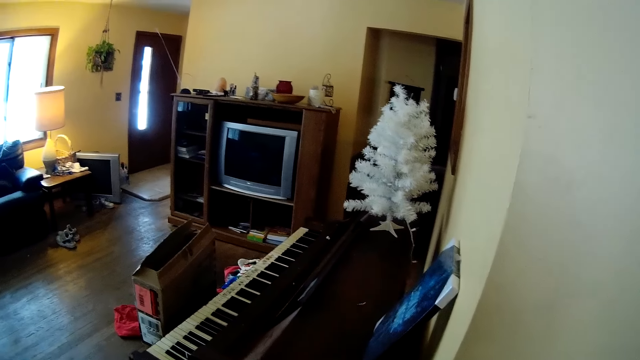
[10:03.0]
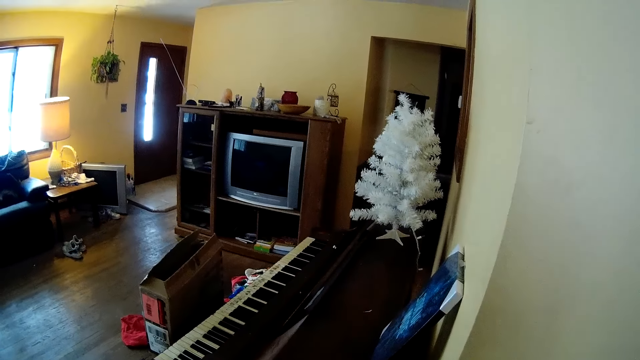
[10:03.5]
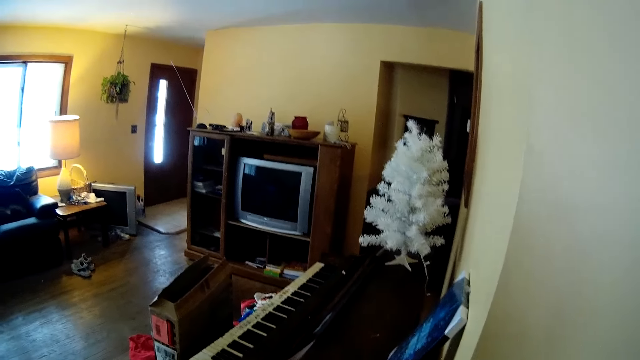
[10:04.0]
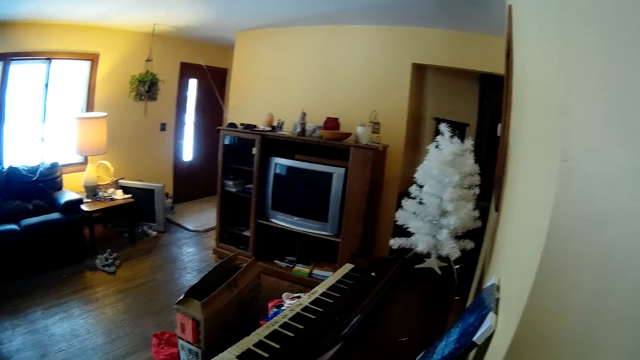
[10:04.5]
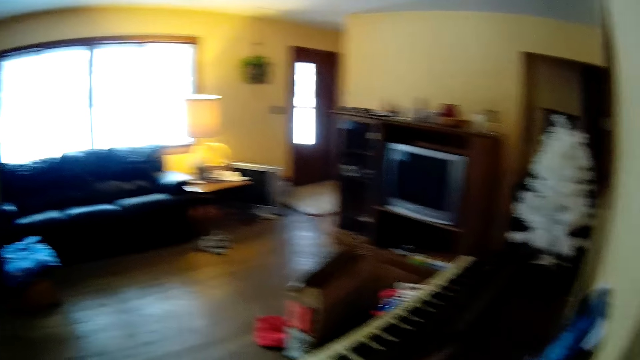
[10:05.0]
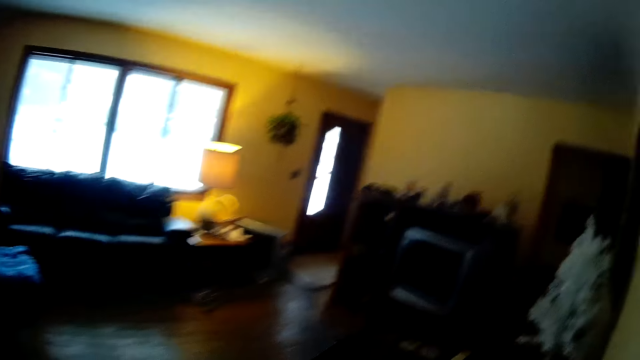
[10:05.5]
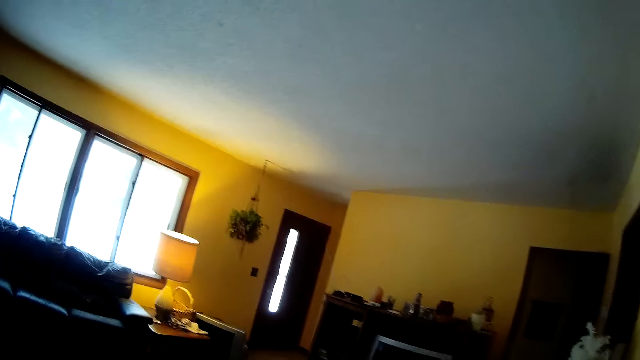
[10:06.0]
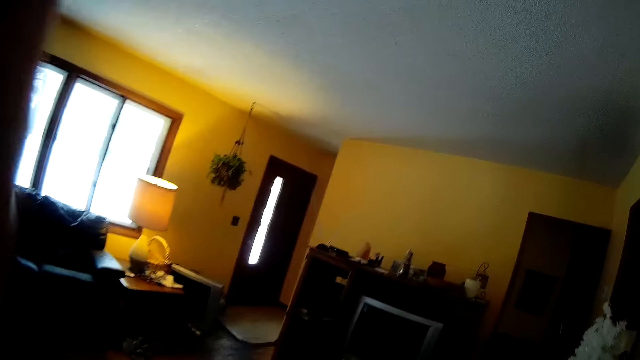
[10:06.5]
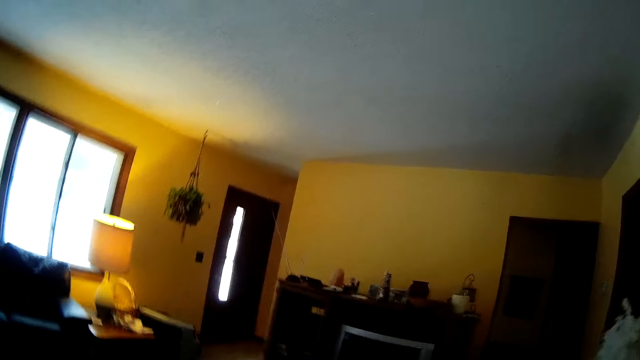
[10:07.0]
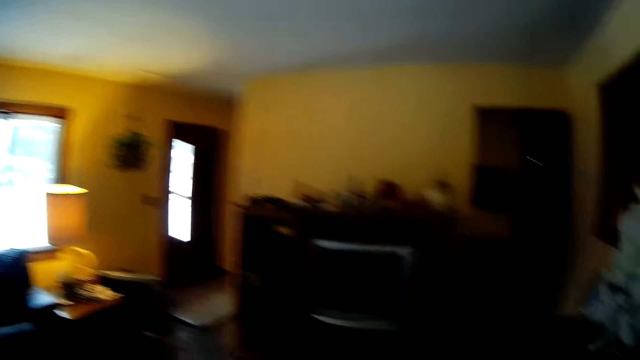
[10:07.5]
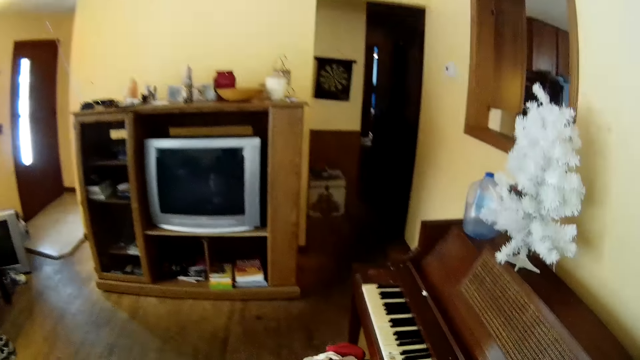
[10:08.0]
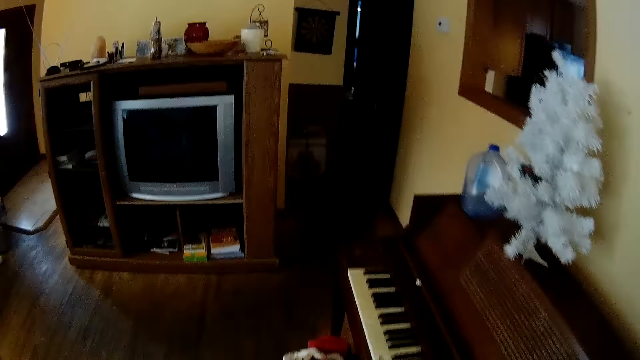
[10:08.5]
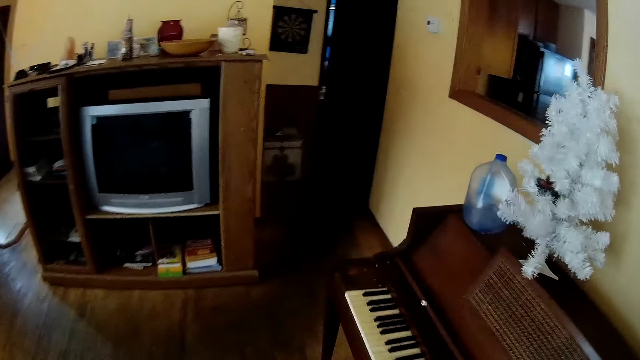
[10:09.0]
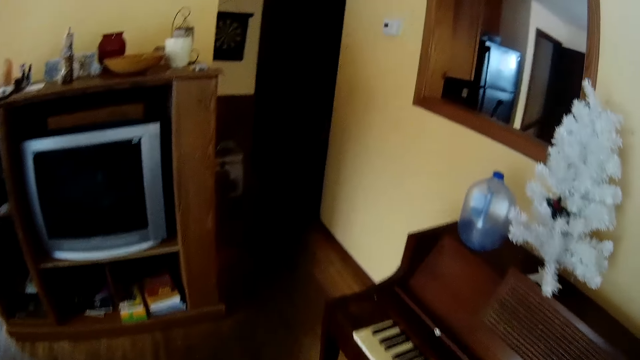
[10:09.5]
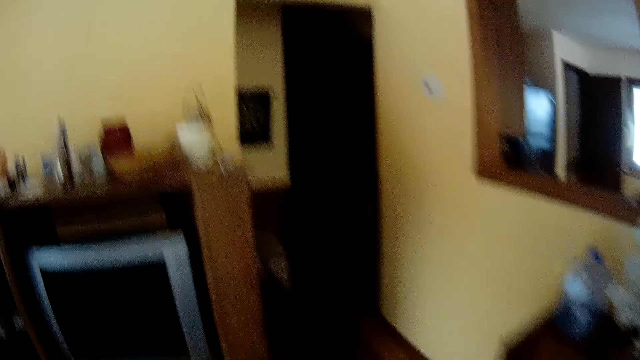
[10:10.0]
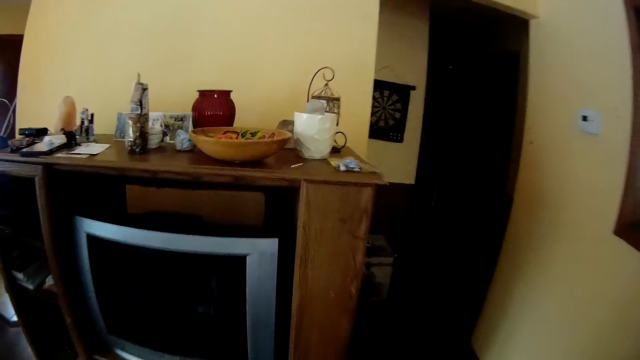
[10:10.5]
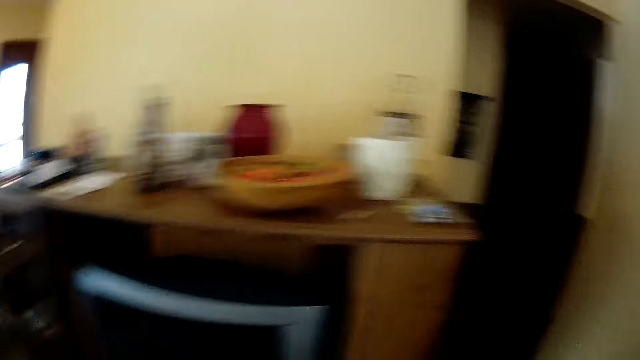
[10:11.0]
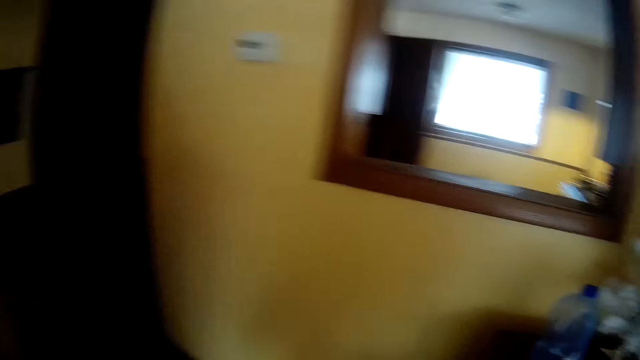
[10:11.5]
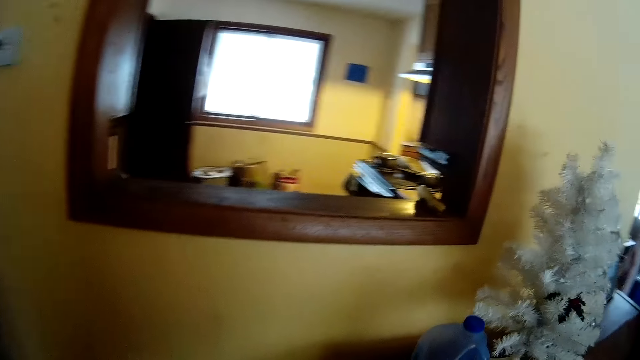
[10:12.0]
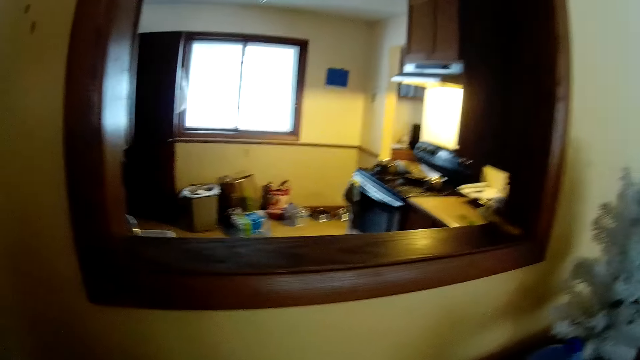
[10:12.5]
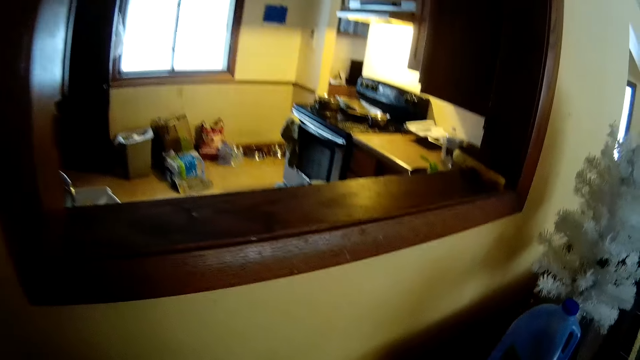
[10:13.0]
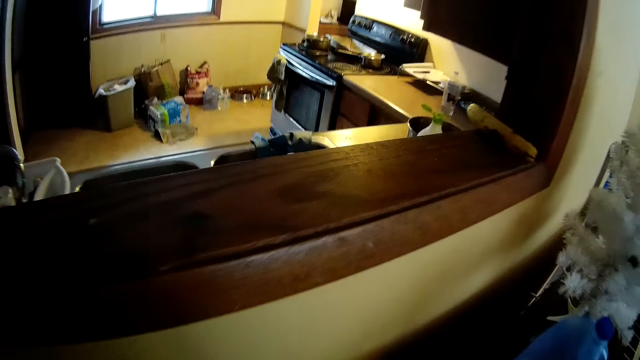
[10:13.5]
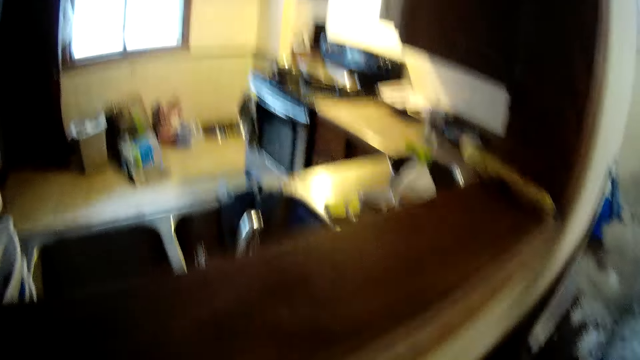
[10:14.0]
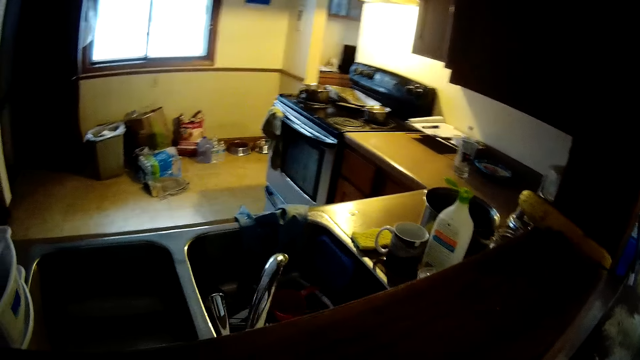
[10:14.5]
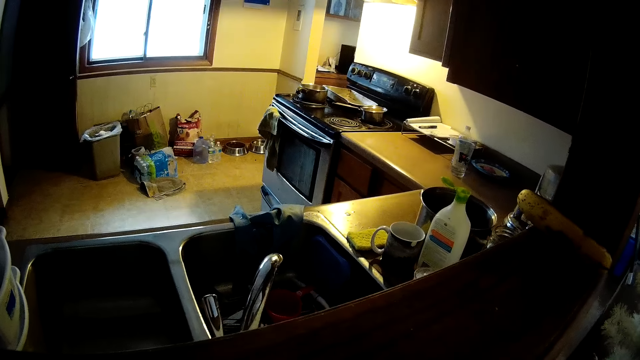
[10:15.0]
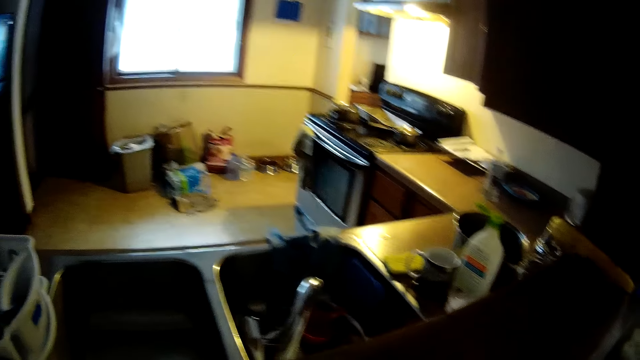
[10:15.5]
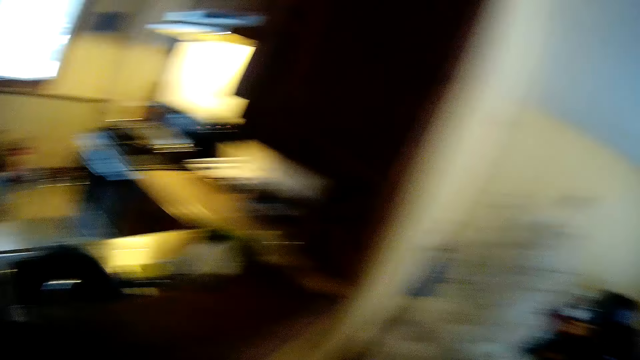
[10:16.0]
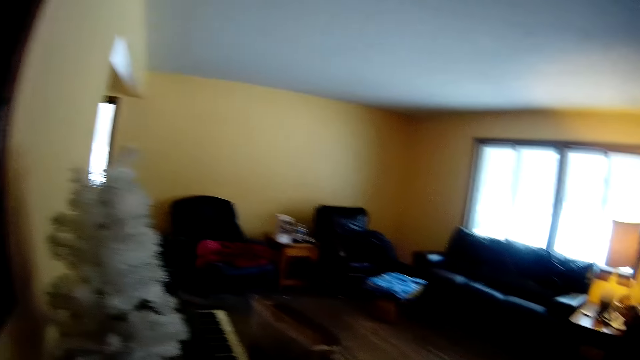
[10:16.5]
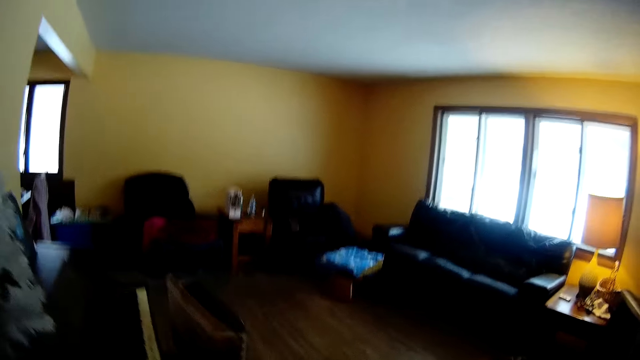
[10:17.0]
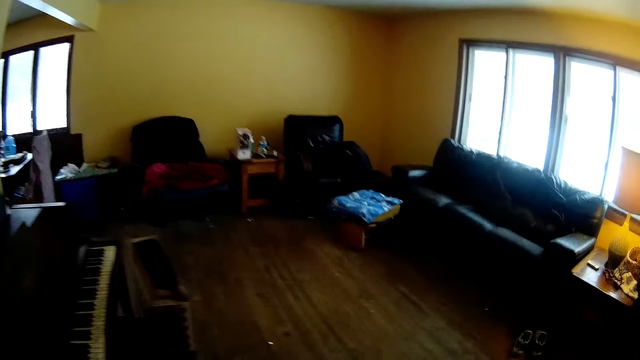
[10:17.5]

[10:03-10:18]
The camera wearer raises her left hand up. She walks around the house. She walks towards the keyboard. She looks at the kitchen through the window.

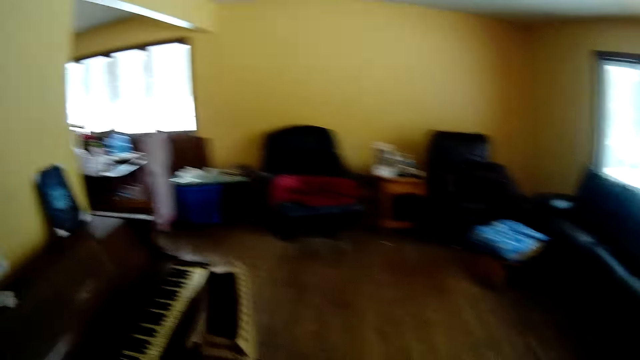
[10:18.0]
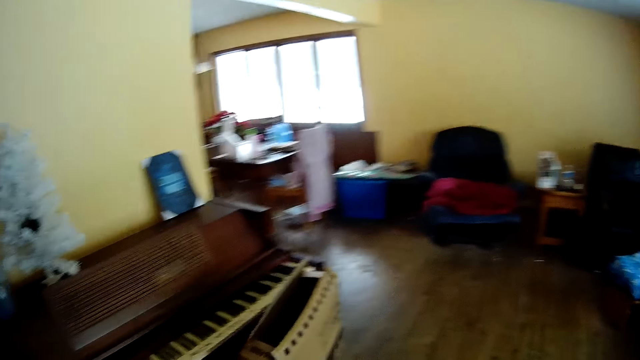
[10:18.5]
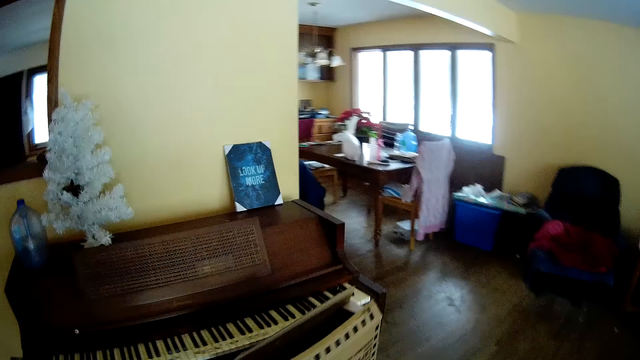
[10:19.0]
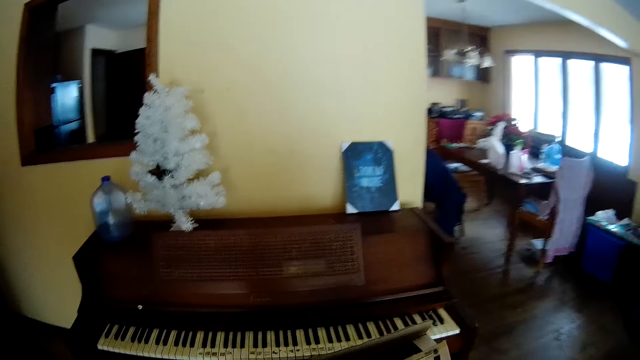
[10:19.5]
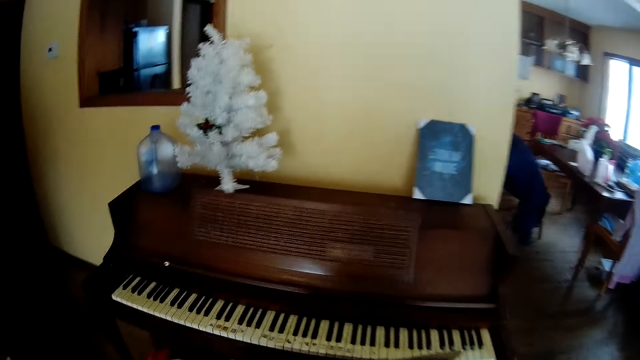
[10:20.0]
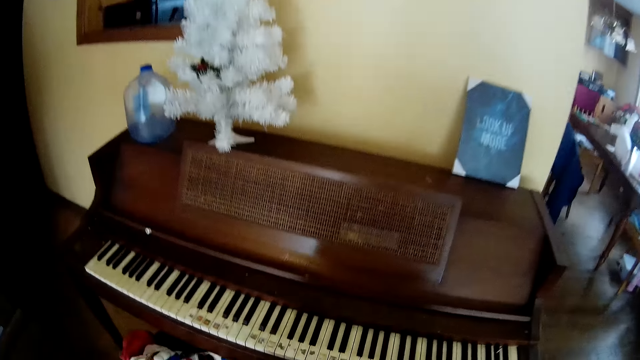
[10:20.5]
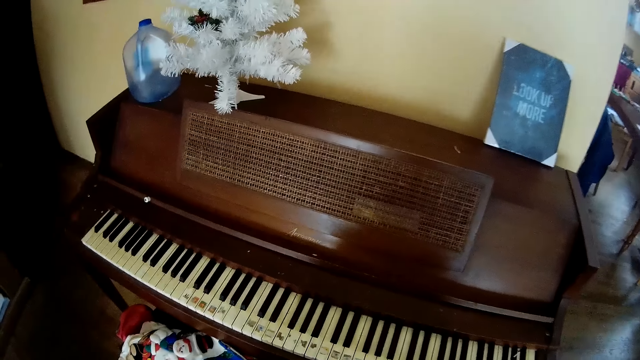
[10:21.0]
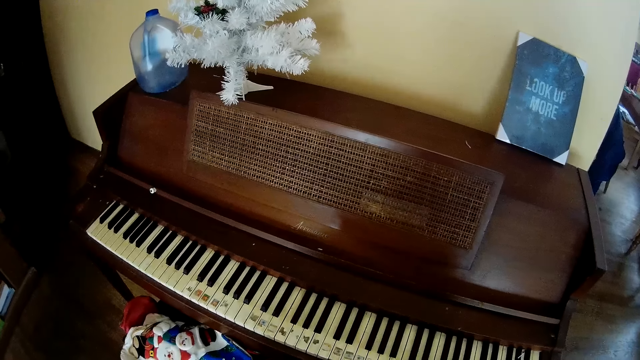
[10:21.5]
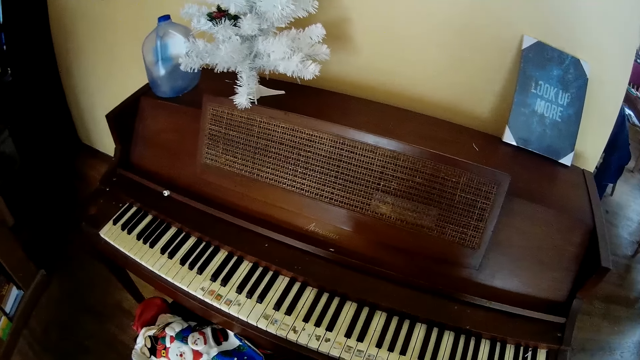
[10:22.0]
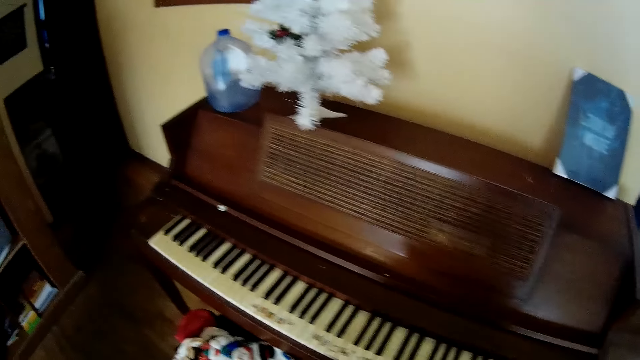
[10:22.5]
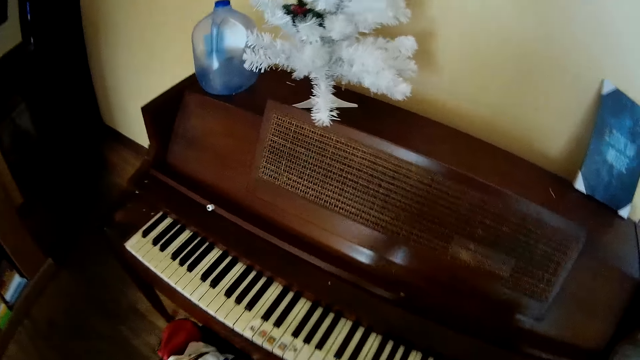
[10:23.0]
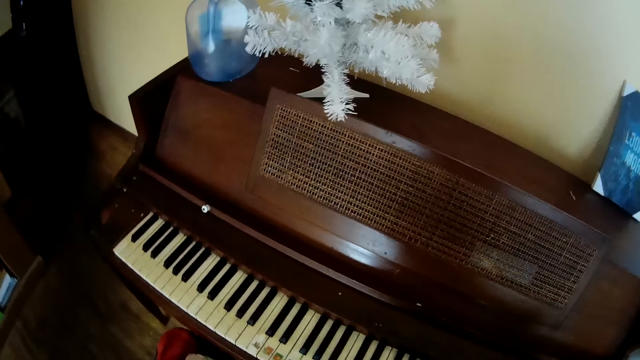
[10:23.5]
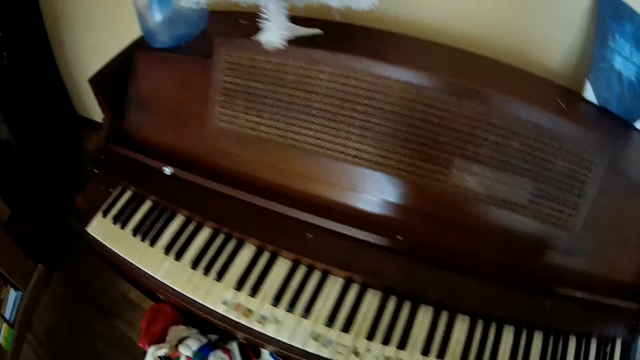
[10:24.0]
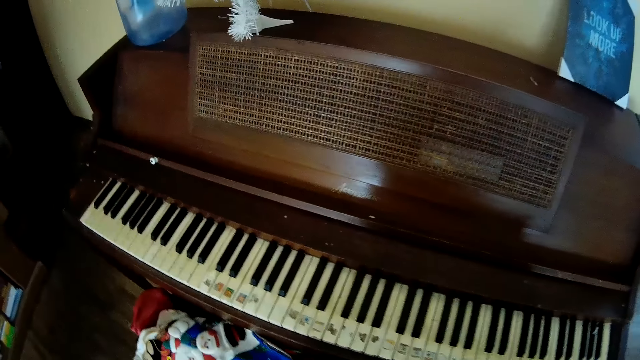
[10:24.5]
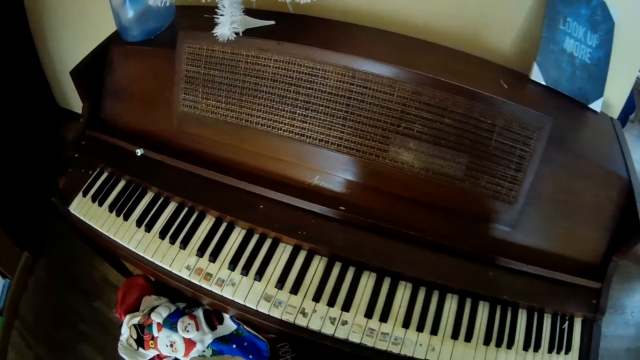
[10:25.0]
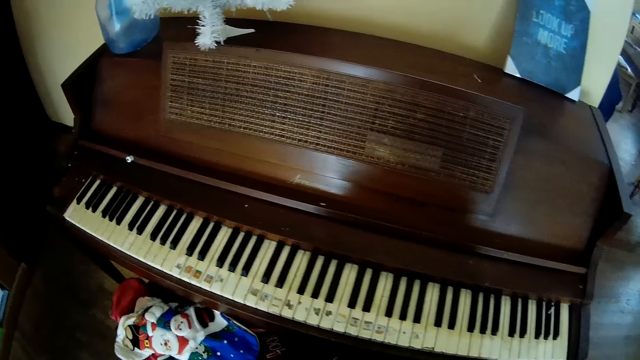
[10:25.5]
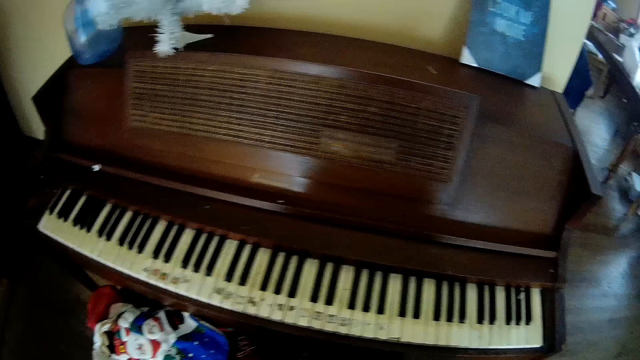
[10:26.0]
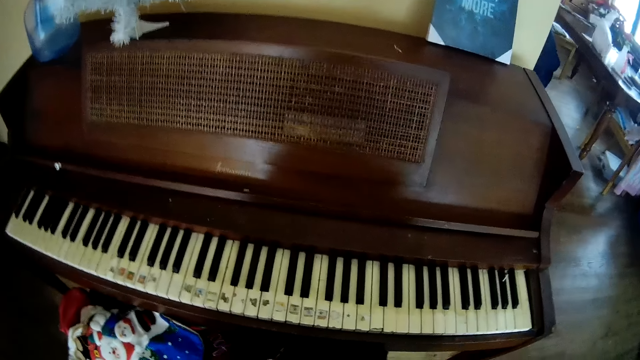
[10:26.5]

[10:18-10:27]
The camera wearer looks at the piano.
